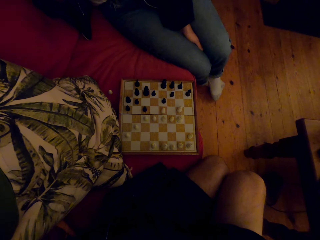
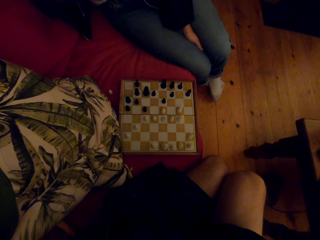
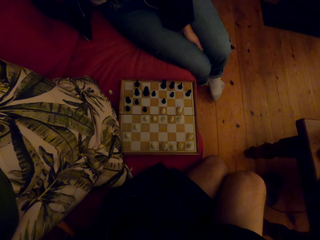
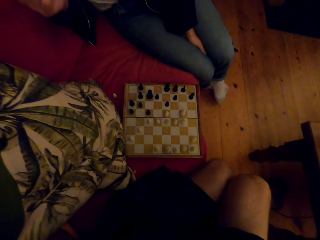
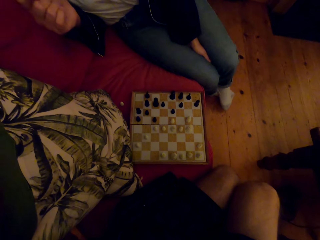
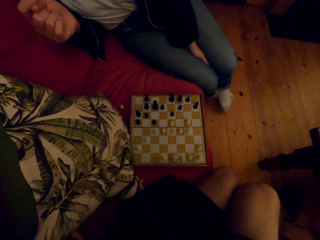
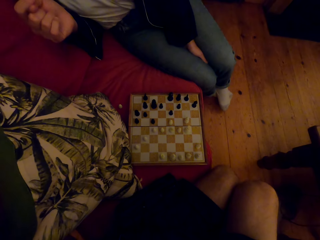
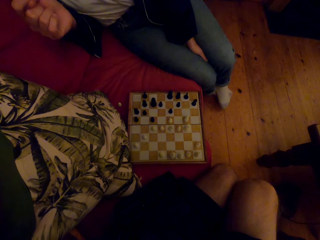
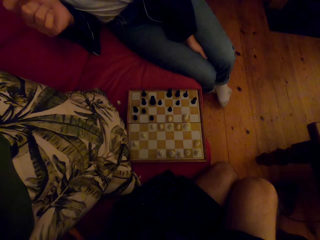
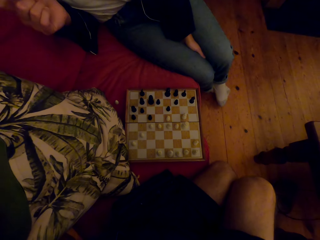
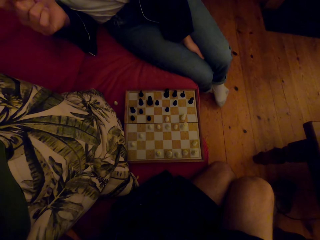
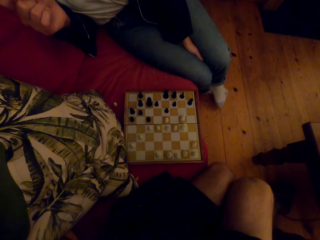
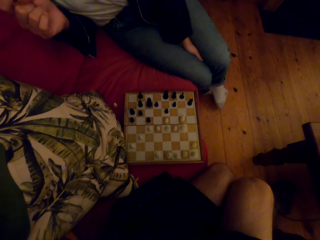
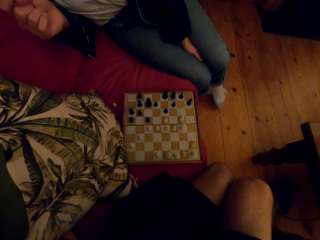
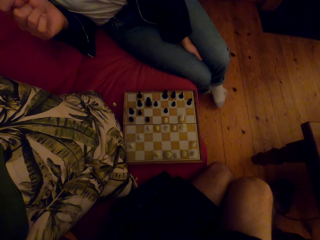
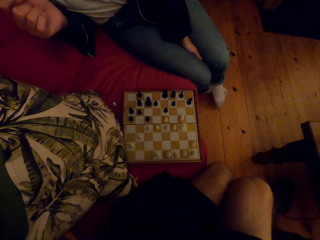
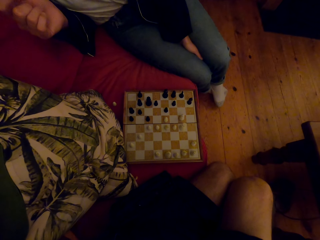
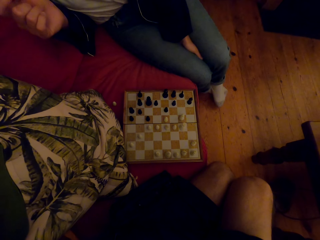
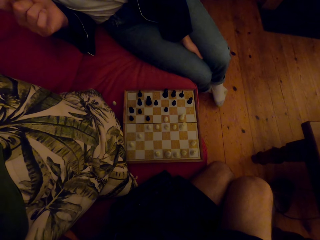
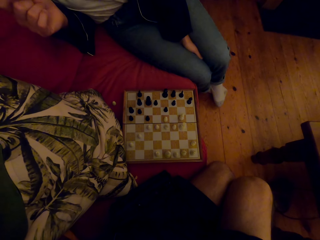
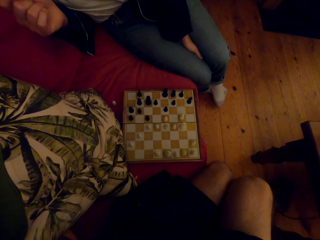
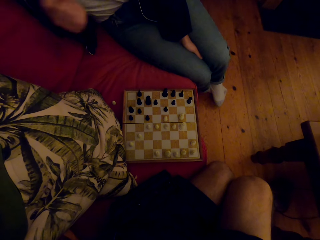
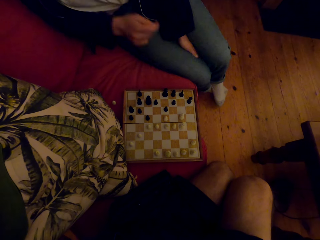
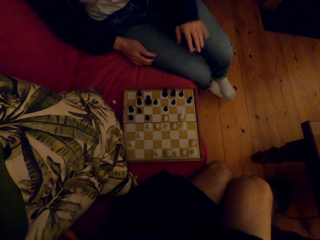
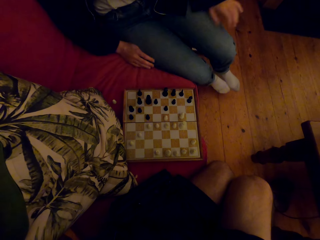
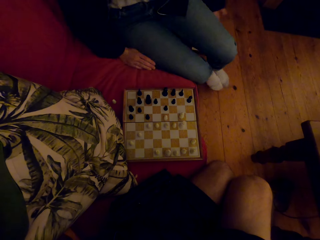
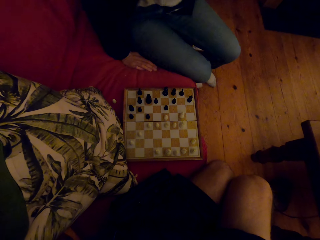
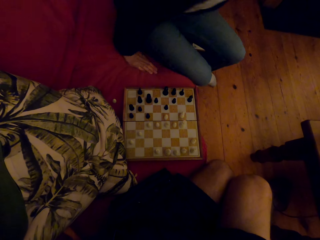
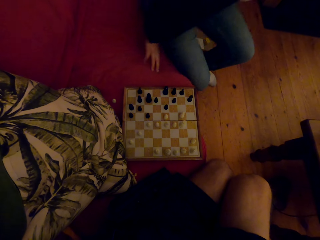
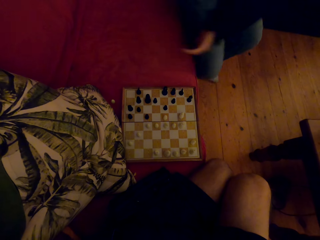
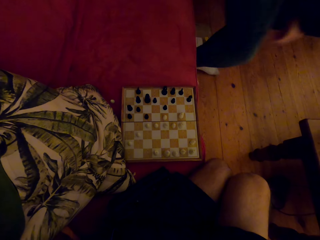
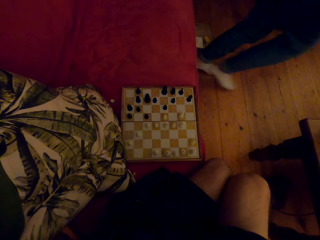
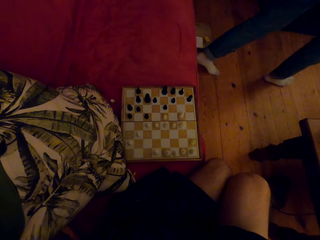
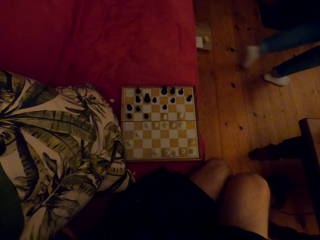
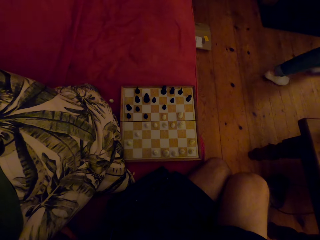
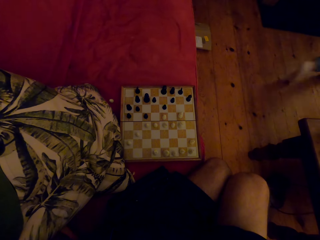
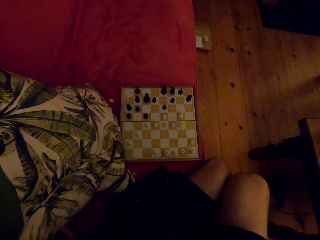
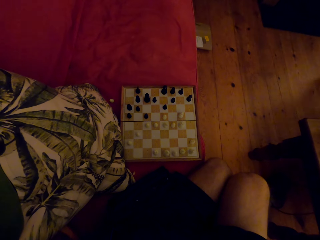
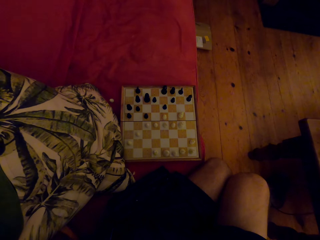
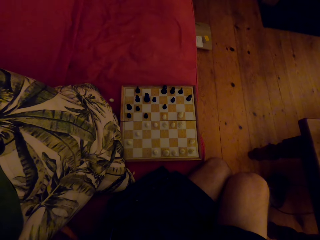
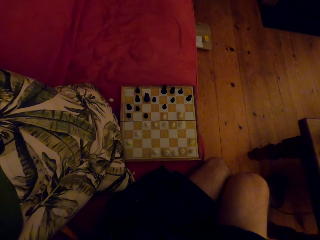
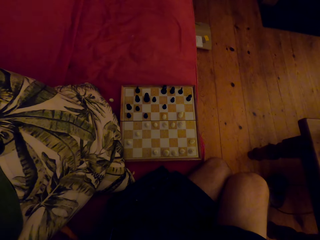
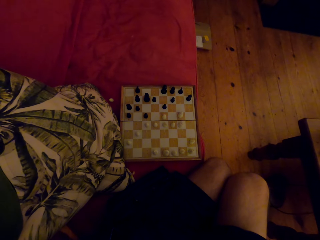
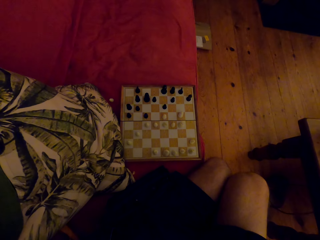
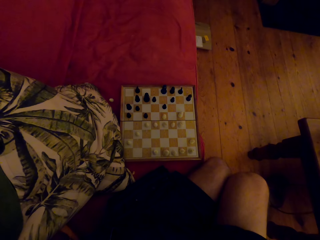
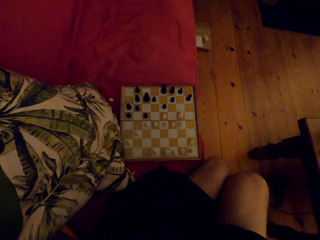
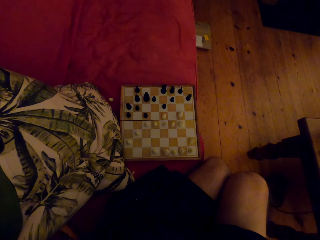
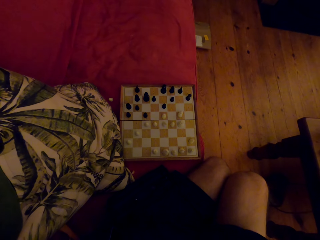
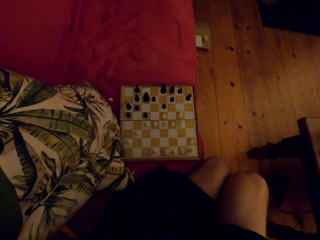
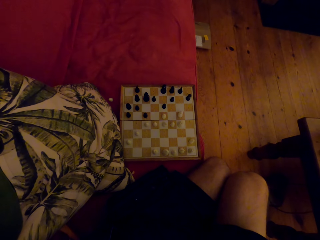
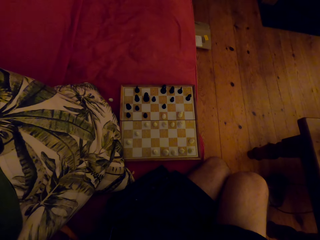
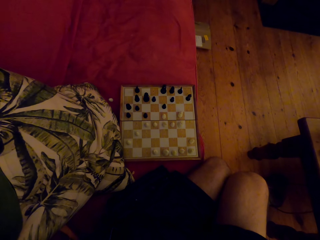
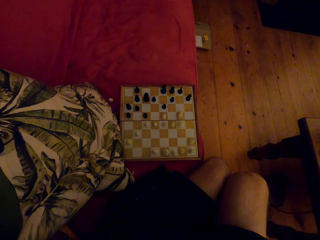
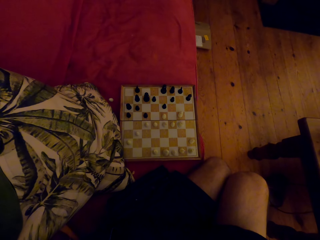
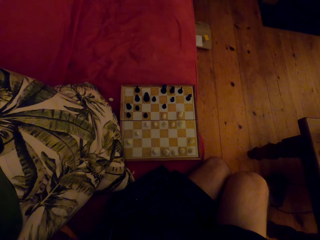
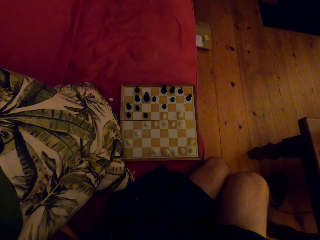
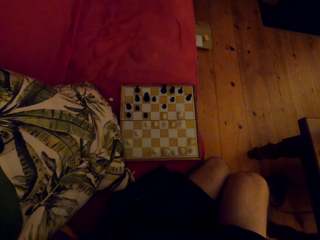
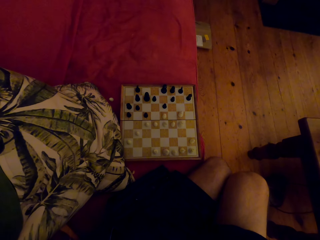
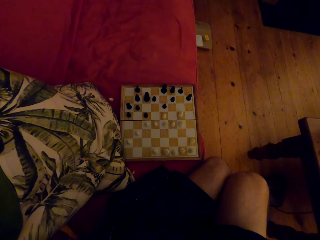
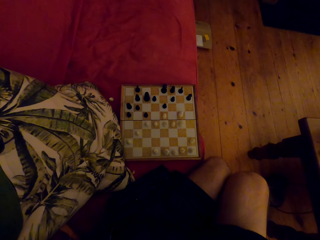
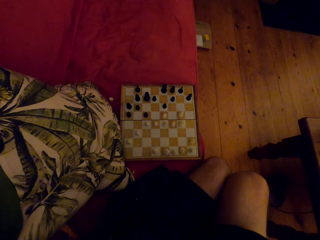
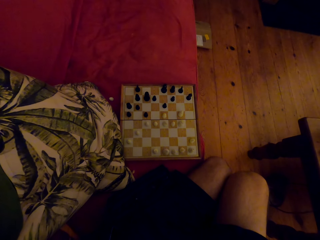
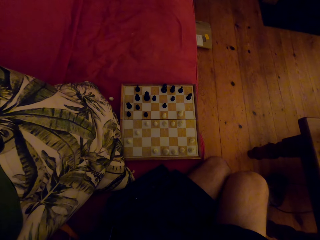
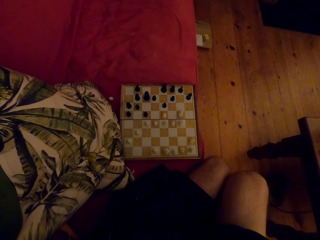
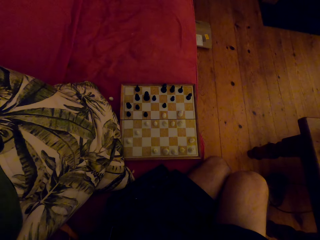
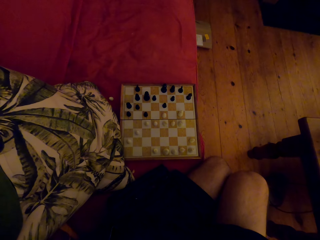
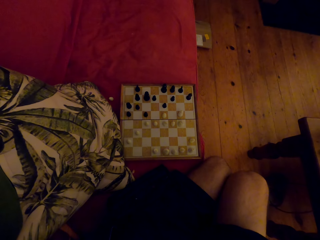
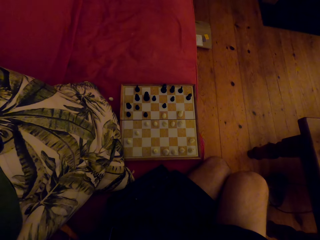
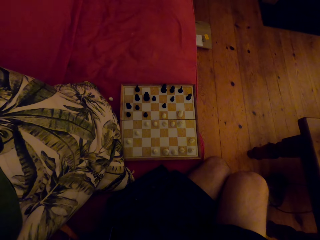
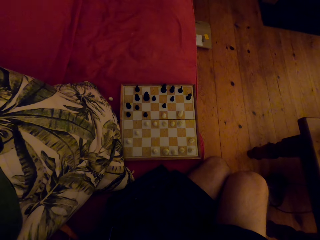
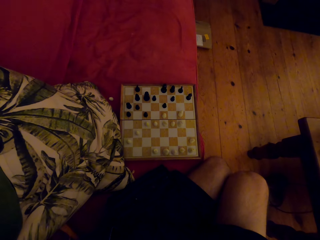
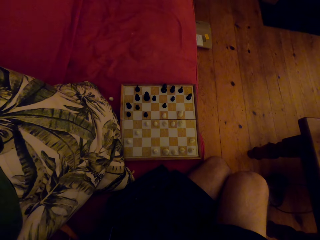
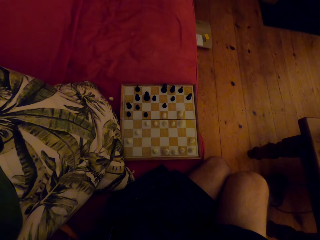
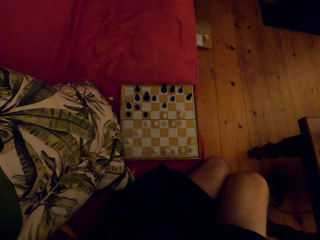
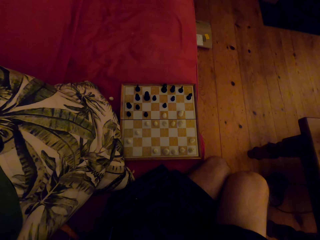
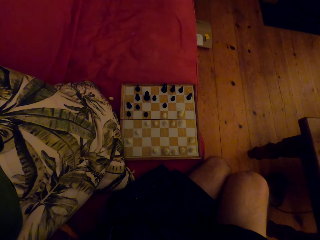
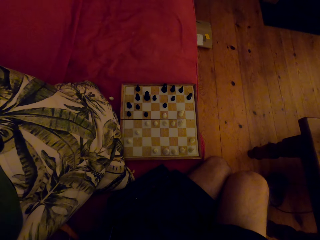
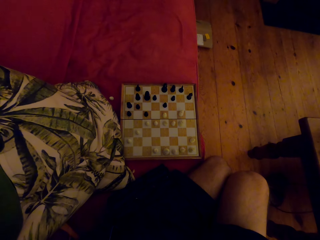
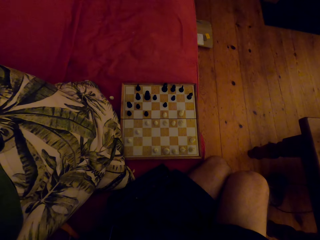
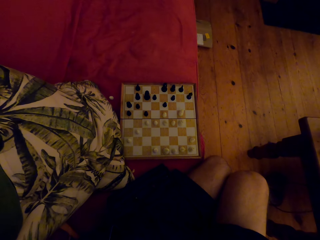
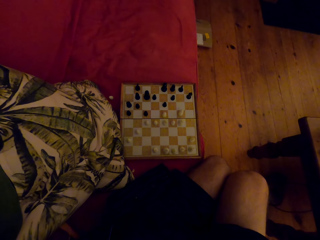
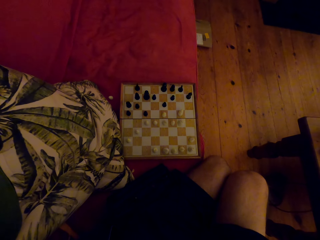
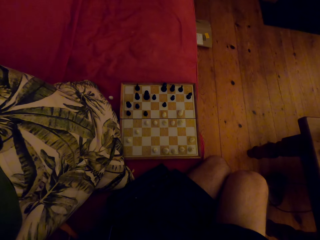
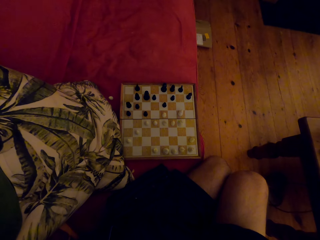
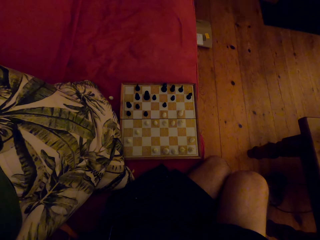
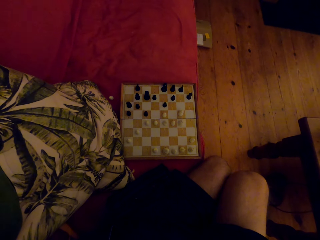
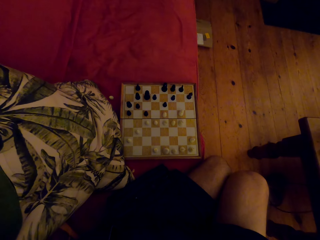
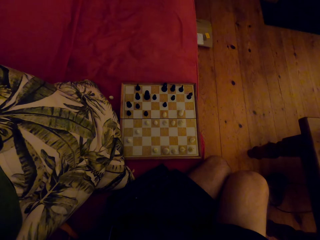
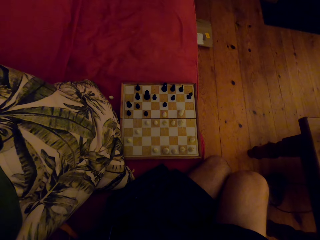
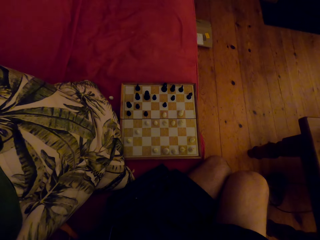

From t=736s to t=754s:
A person talks to the camera wearer. The person stands up and walks away. The camera wearer looks at the chess board.

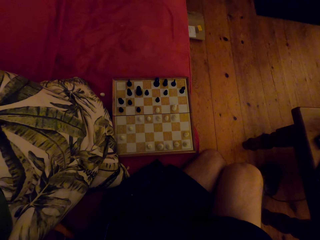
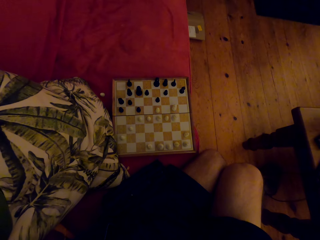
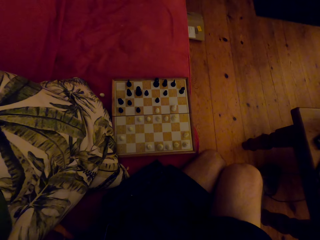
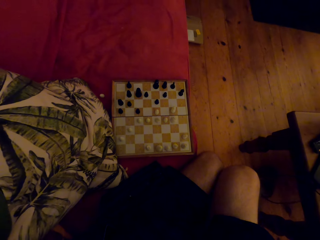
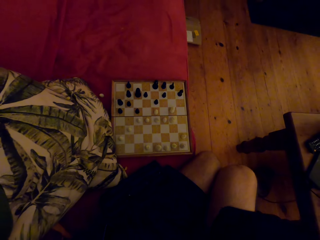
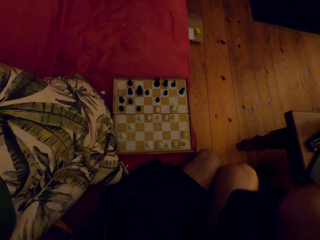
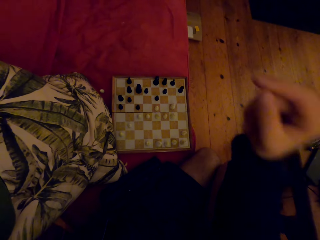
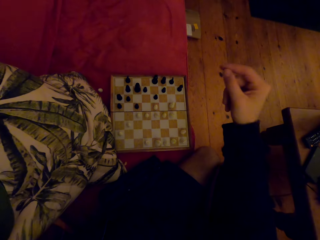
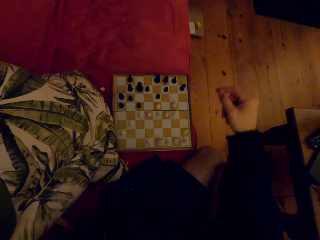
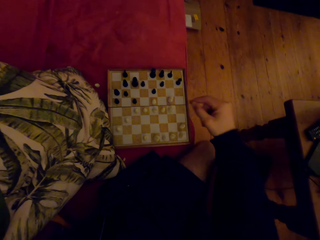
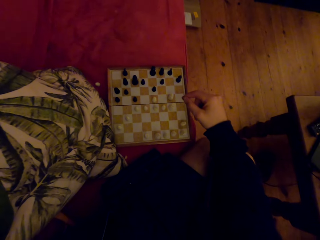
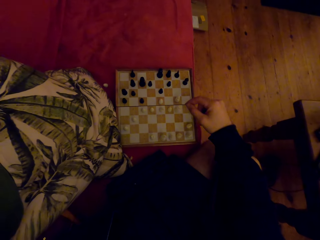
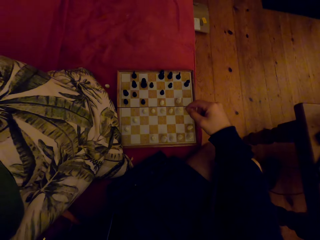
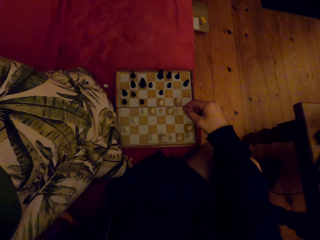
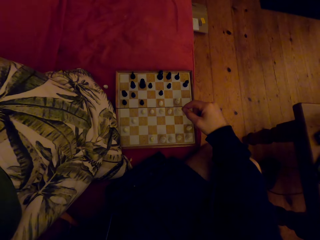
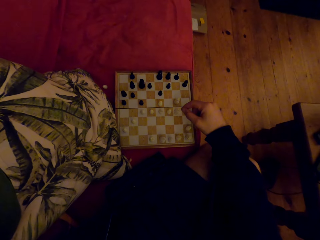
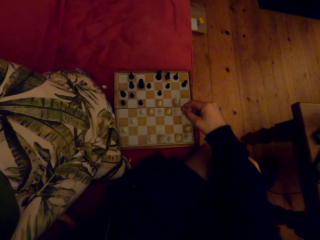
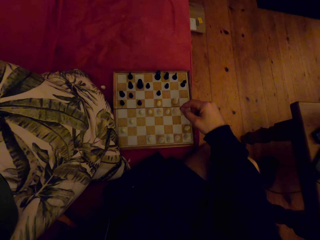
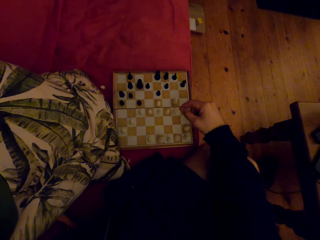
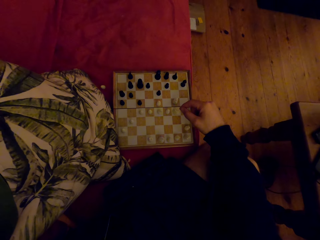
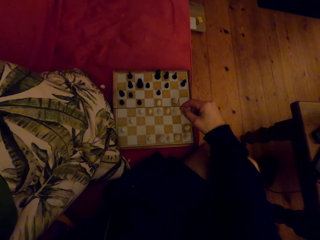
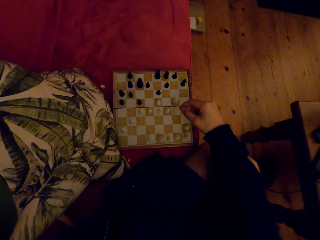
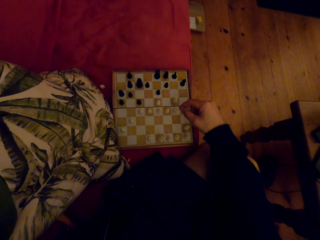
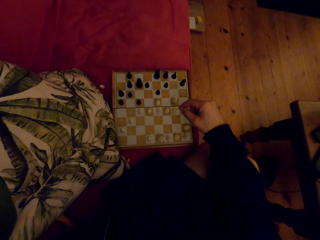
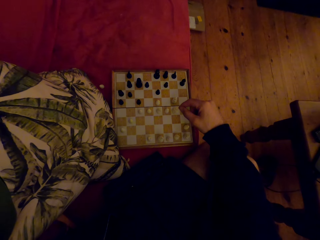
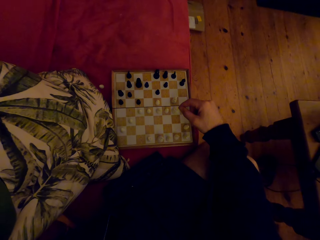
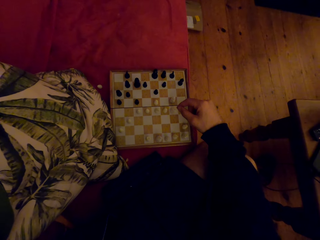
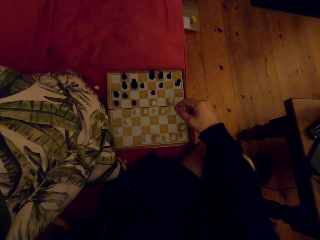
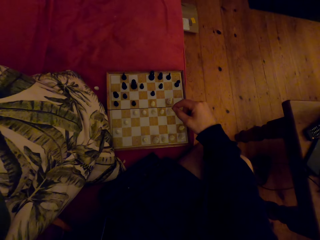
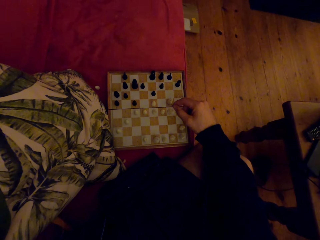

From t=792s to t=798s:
The camera wearer lowers the hand.
